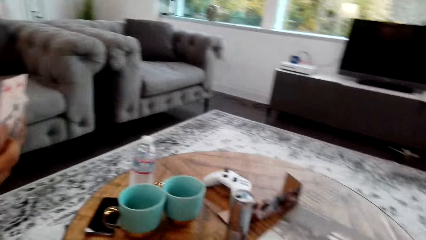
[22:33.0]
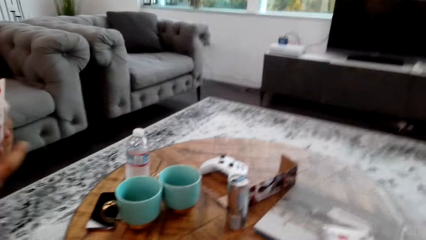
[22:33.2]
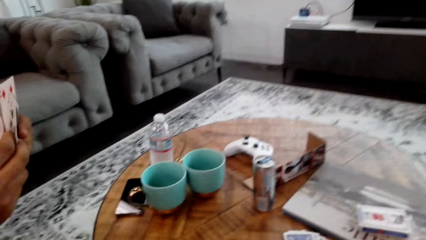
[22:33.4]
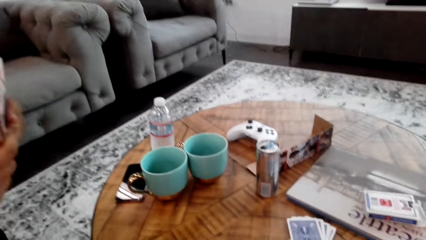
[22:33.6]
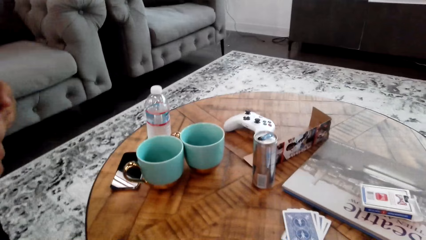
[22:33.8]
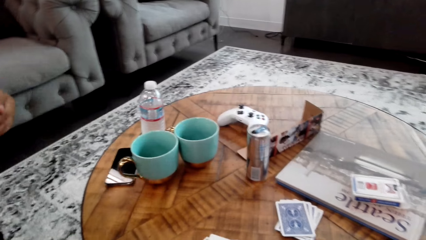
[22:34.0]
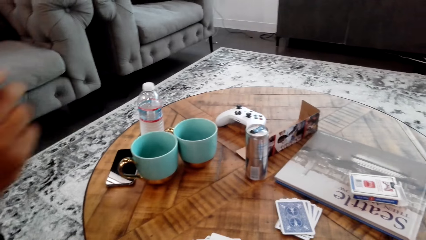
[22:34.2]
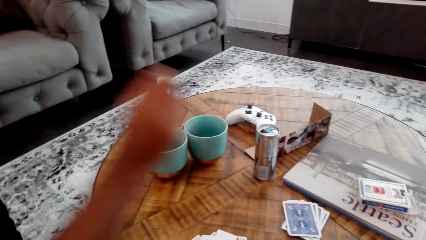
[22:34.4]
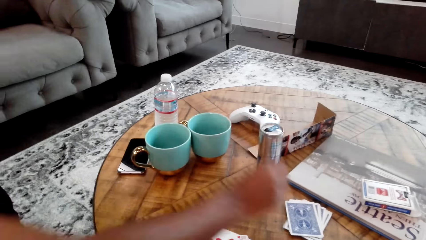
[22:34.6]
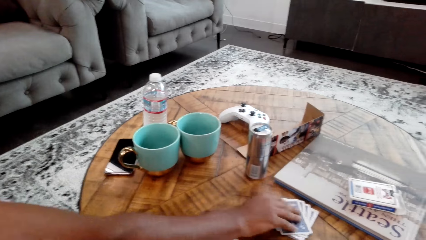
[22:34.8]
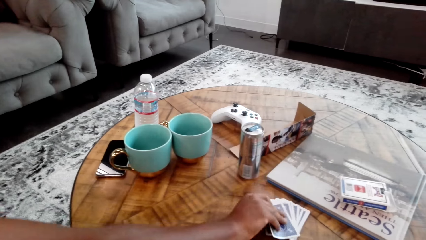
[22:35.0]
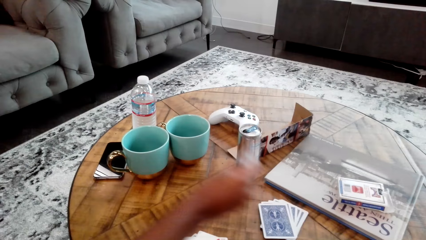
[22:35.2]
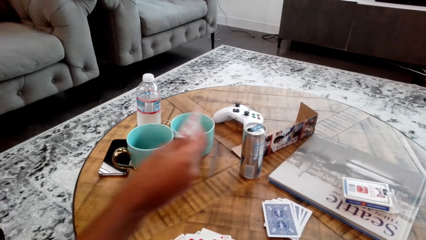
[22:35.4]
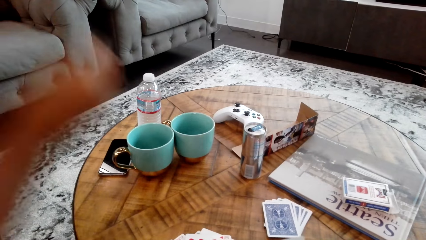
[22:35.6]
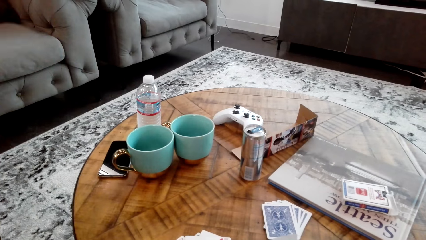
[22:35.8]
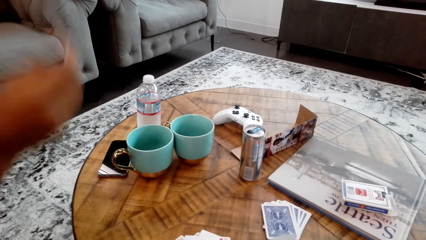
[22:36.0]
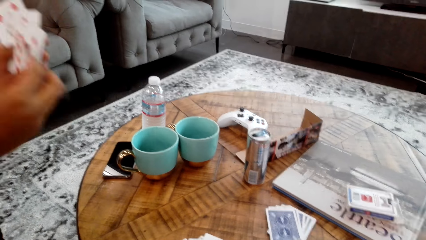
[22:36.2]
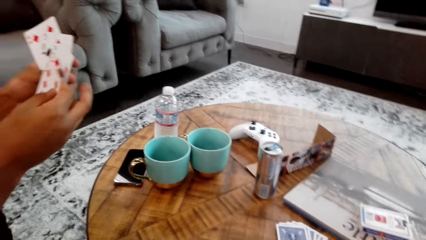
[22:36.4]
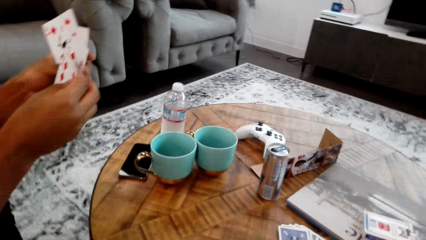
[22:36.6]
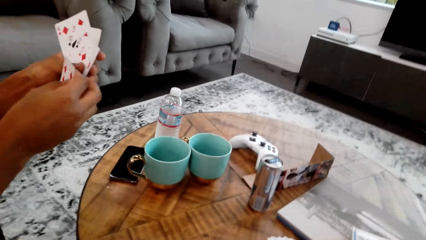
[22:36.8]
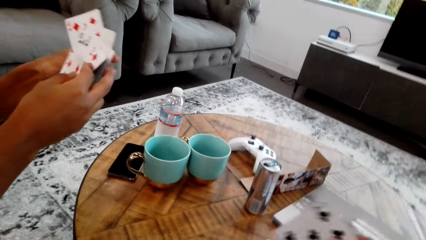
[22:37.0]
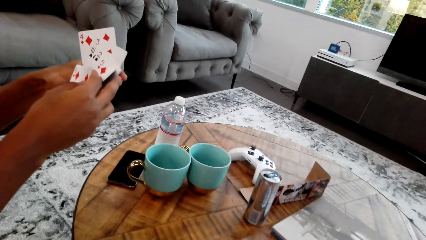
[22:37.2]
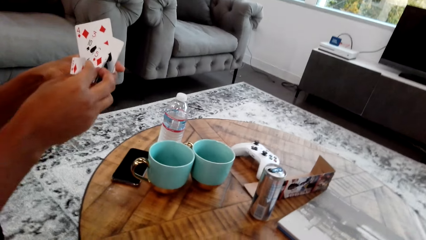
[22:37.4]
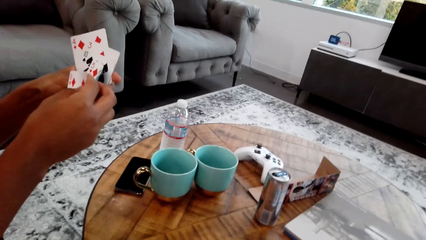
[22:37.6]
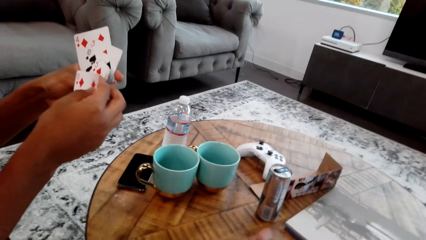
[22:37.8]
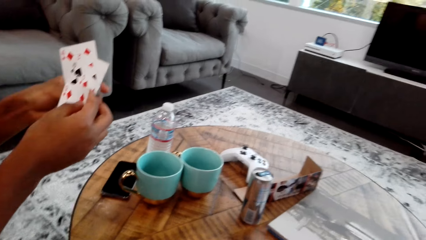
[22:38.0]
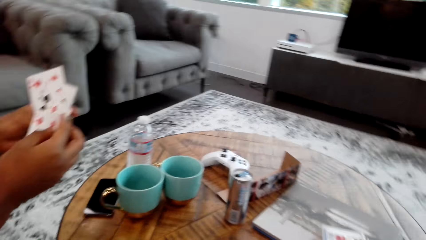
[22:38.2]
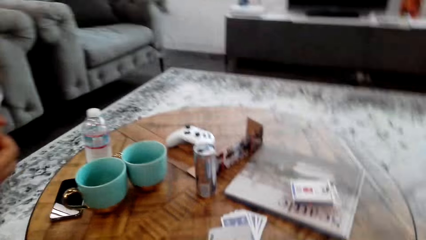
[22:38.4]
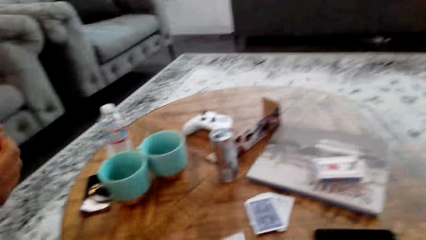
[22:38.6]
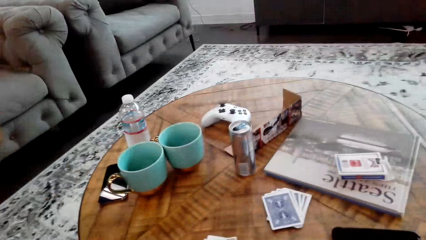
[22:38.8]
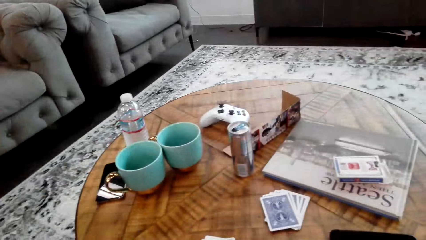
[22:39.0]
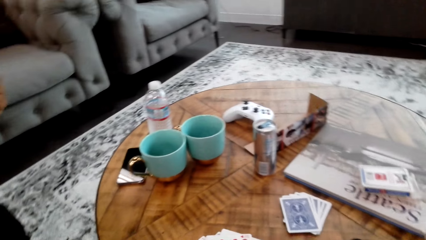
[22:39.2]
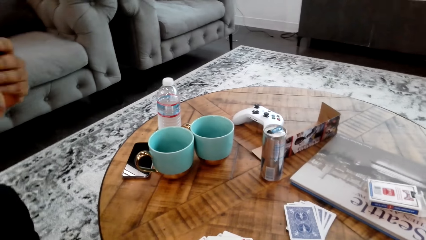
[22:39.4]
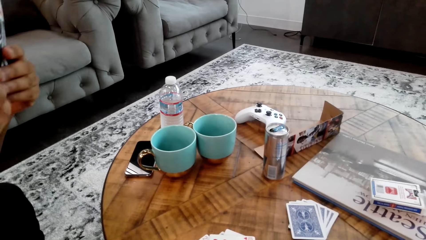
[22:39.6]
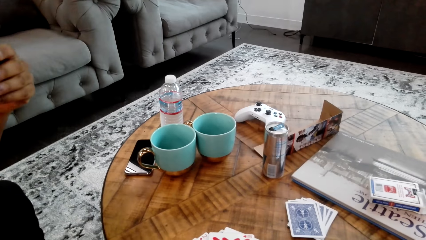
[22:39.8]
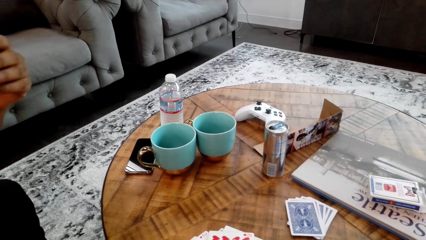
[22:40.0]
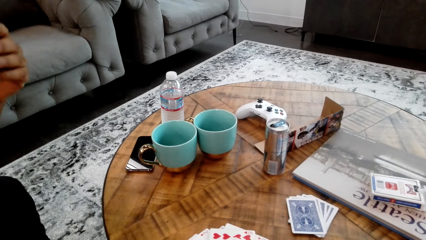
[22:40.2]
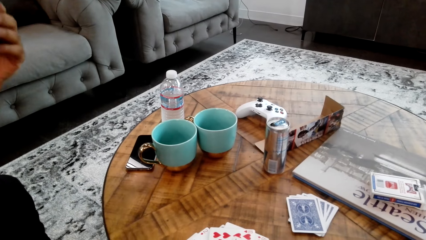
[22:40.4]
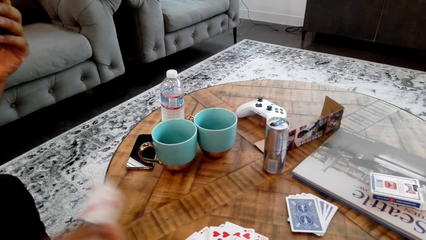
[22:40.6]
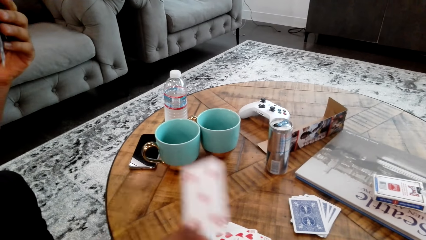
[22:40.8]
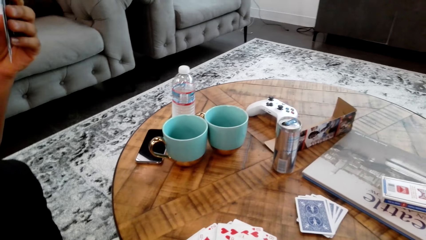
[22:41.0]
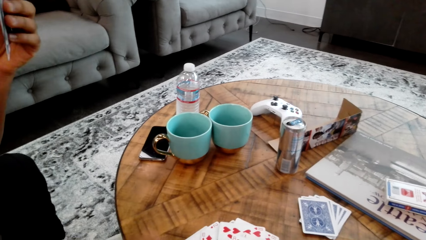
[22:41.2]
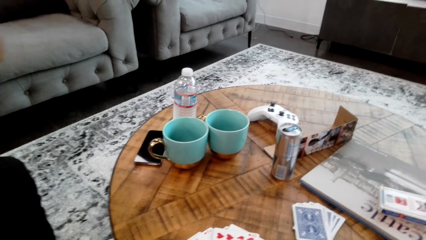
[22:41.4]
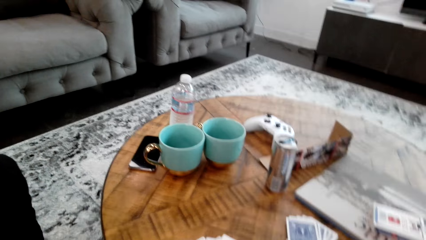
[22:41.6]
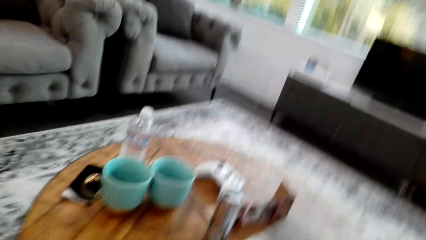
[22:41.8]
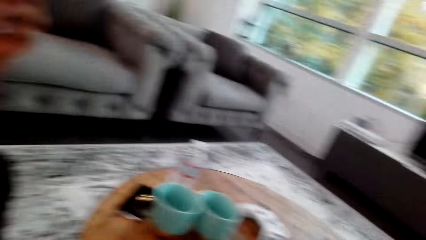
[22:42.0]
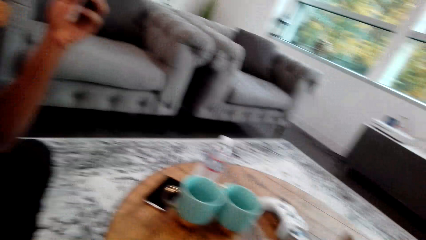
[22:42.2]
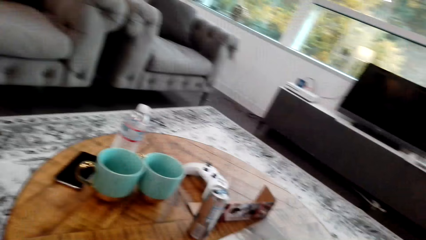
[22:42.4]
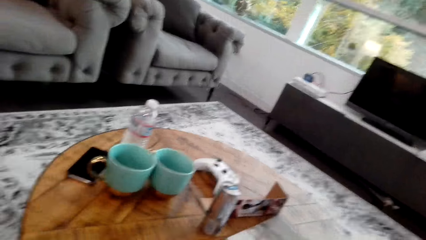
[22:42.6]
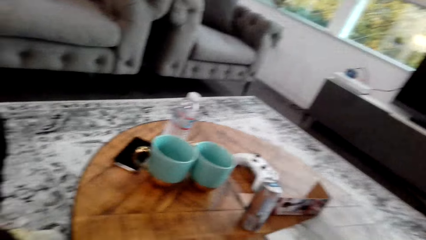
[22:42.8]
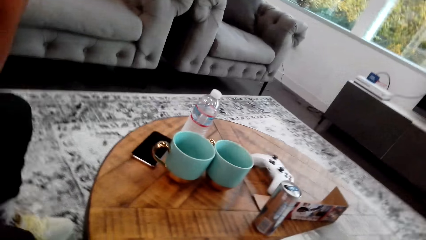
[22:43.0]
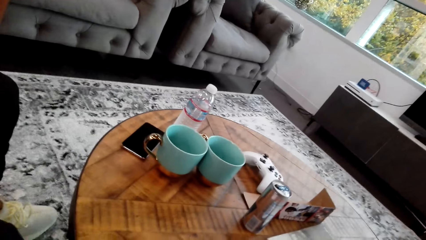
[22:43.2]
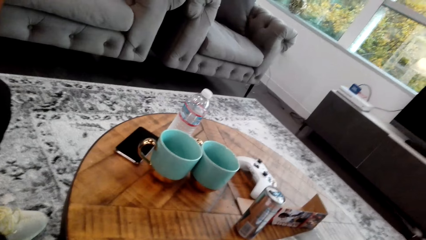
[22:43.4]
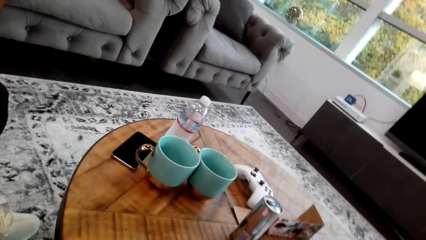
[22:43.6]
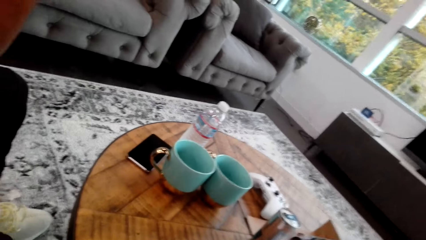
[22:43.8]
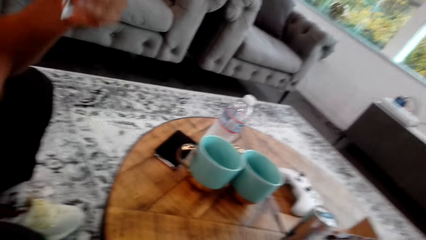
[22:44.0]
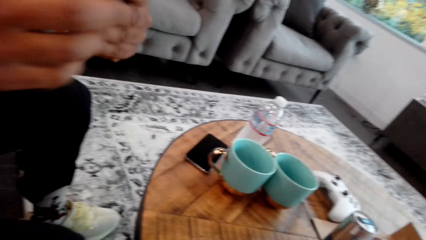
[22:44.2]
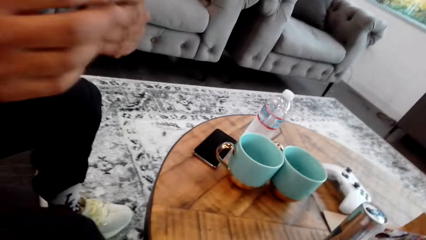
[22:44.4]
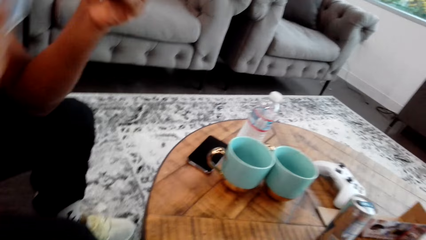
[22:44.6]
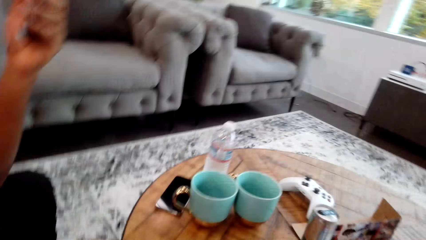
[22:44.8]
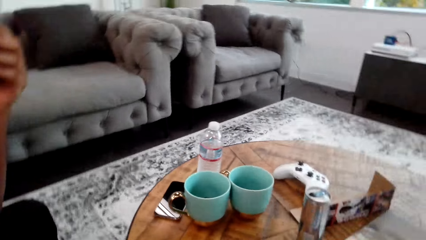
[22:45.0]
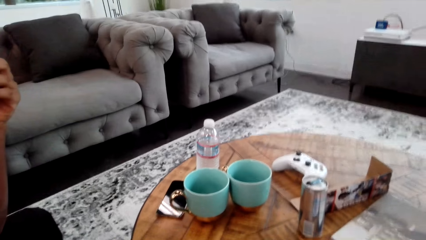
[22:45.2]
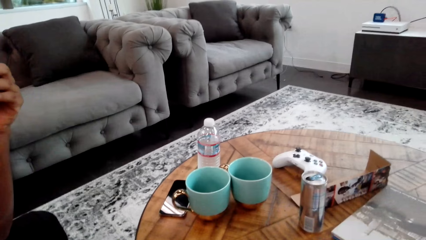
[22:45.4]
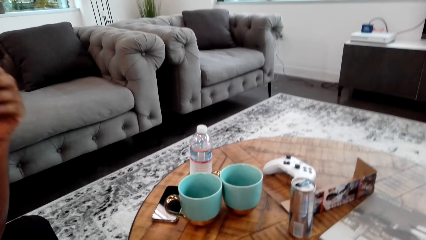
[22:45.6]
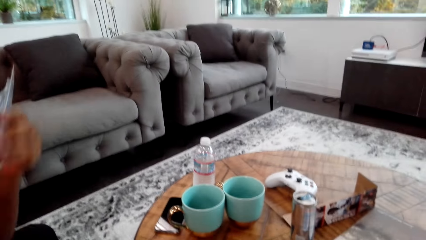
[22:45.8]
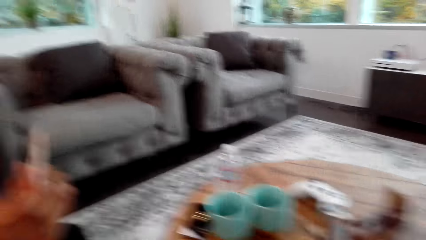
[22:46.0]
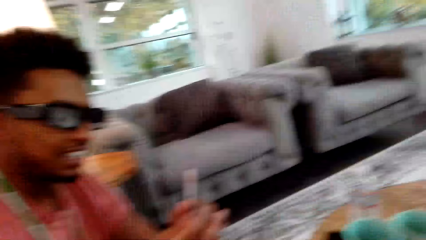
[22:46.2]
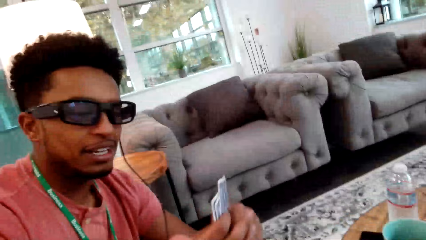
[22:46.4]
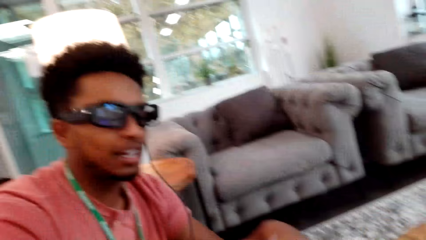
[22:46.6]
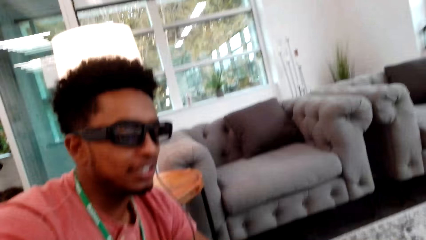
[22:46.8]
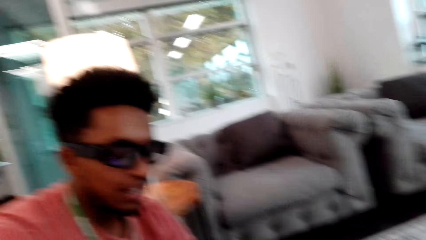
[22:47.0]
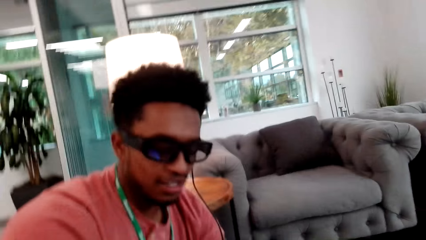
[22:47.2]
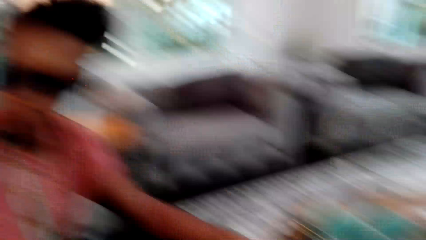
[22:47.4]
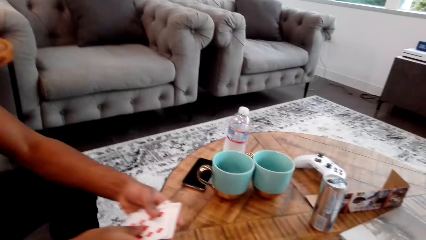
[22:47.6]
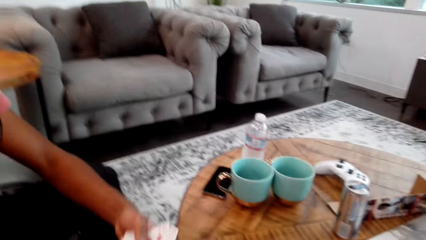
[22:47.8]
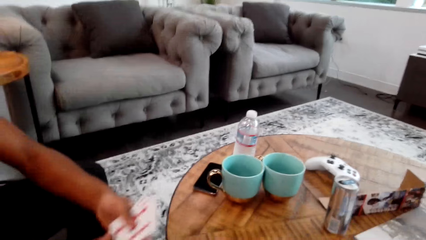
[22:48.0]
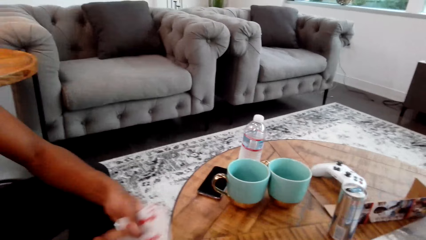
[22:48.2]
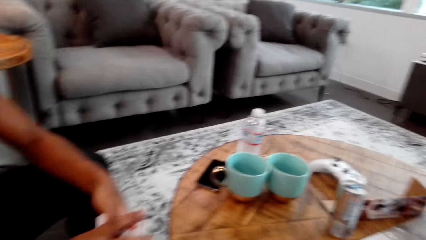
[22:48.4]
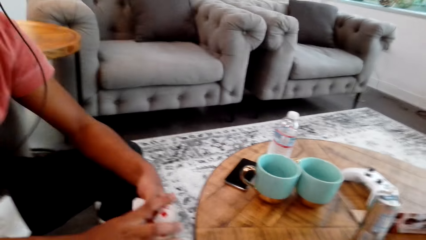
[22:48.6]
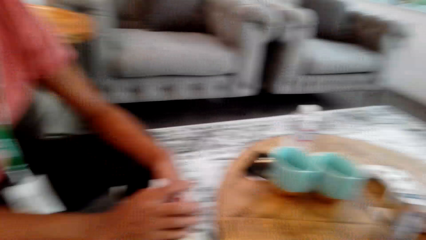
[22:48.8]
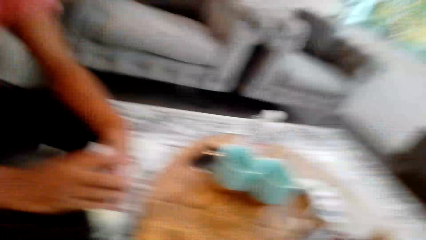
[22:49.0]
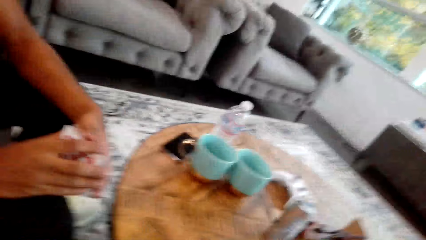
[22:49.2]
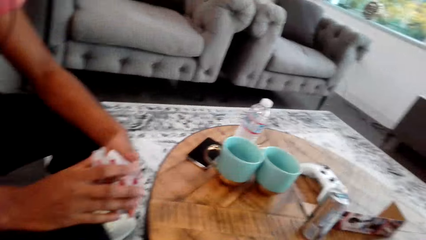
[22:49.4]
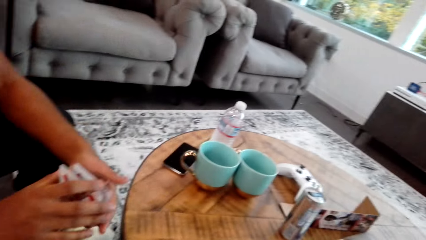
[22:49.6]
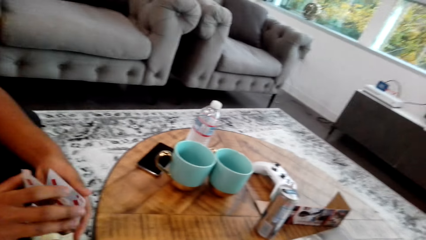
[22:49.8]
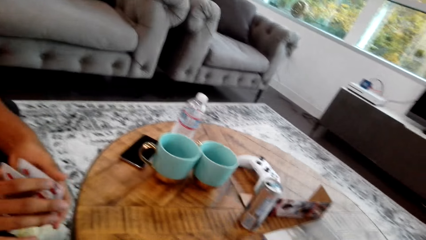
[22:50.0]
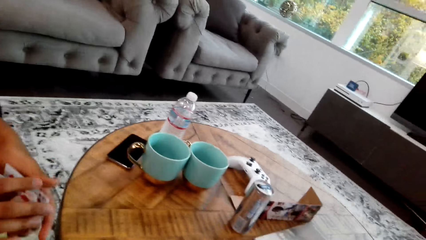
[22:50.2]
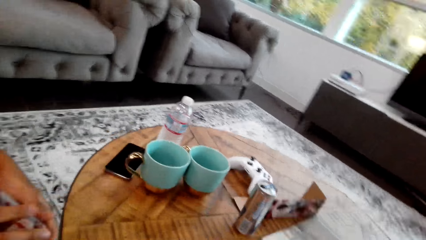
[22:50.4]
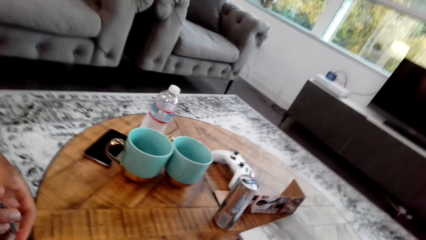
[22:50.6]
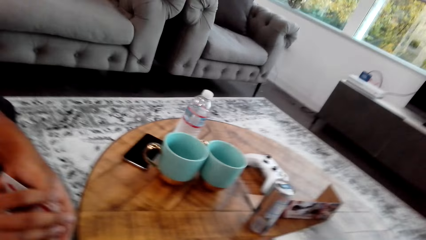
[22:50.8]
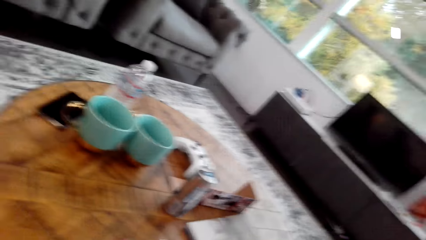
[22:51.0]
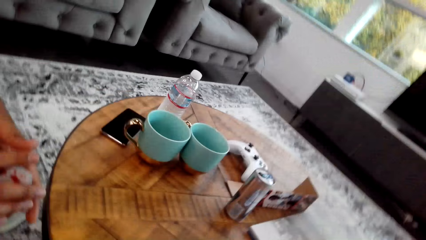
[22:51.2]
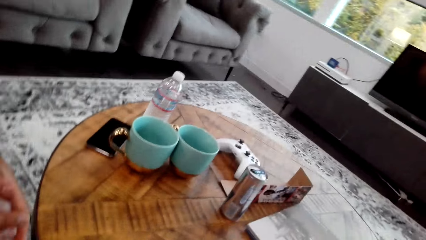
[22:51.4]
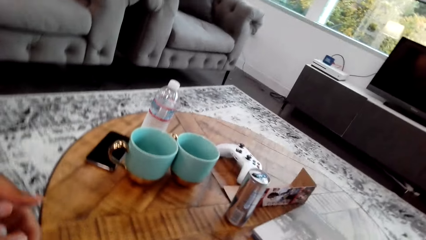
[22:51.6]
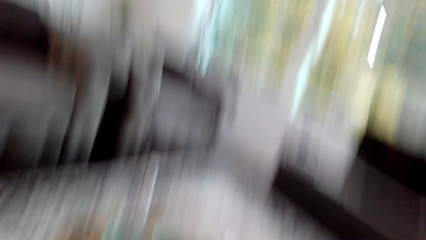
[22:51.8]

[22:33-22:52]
A man picks a card from the table. The camera wearer talks to another man. They look around. Another man holds cards with both hands.
